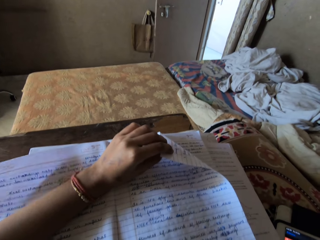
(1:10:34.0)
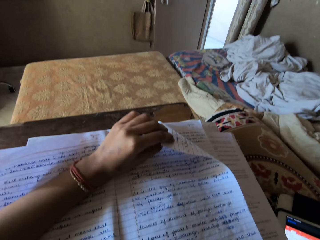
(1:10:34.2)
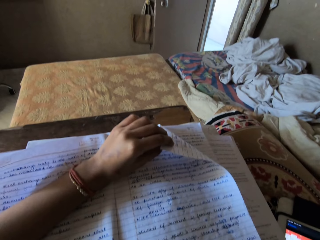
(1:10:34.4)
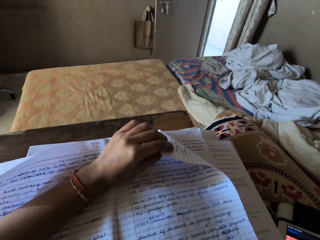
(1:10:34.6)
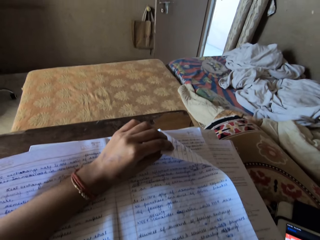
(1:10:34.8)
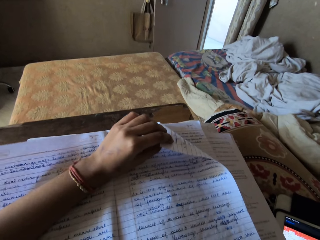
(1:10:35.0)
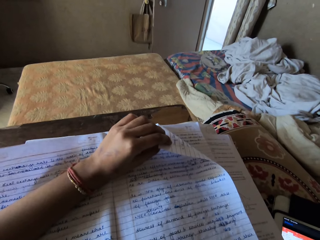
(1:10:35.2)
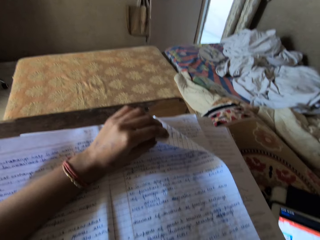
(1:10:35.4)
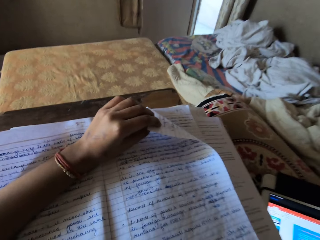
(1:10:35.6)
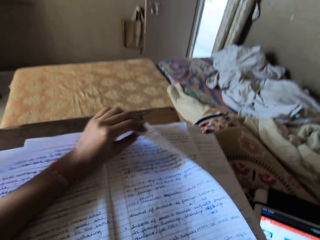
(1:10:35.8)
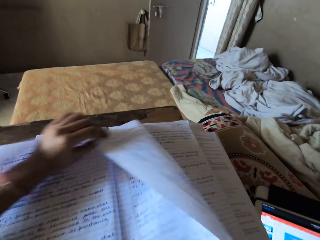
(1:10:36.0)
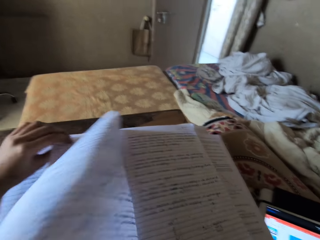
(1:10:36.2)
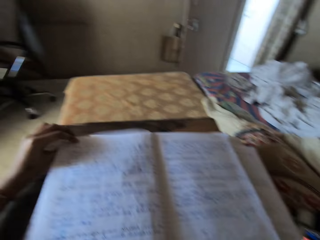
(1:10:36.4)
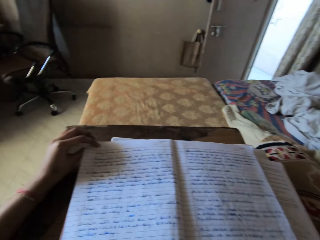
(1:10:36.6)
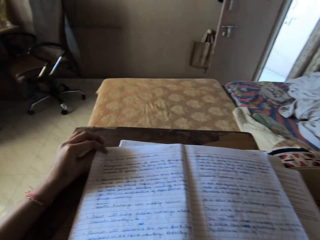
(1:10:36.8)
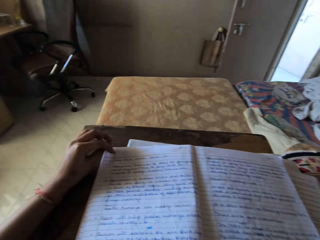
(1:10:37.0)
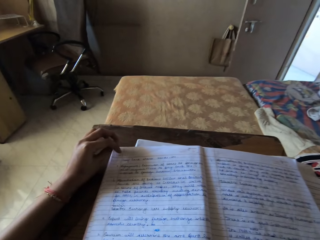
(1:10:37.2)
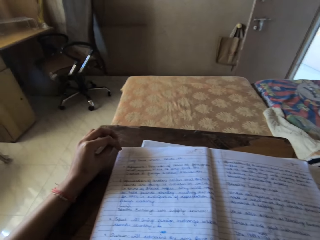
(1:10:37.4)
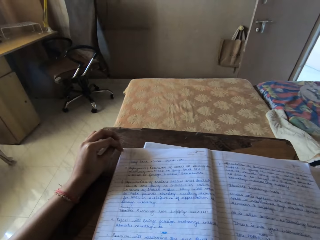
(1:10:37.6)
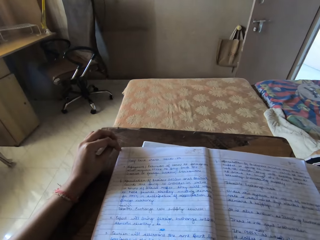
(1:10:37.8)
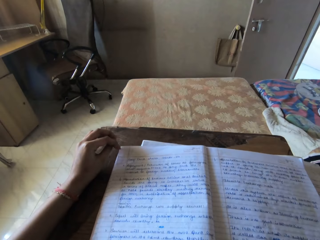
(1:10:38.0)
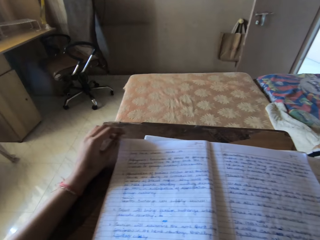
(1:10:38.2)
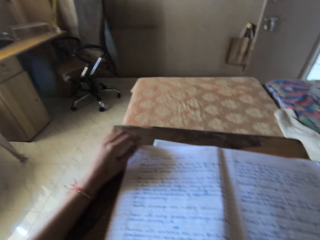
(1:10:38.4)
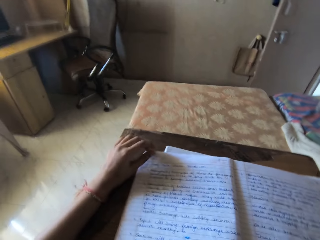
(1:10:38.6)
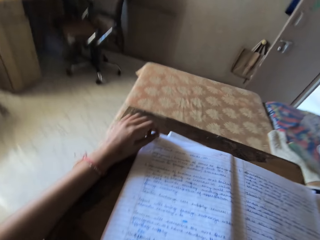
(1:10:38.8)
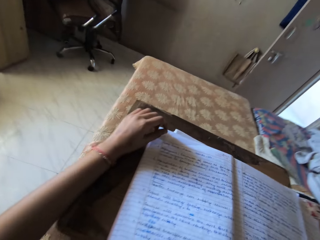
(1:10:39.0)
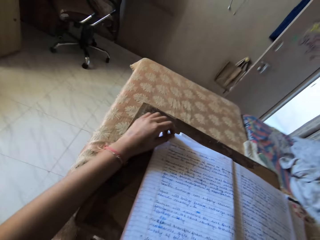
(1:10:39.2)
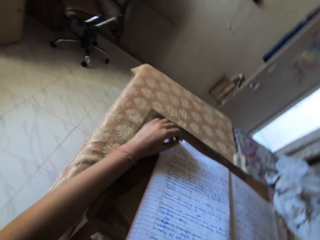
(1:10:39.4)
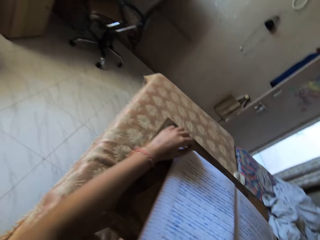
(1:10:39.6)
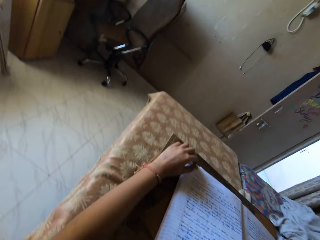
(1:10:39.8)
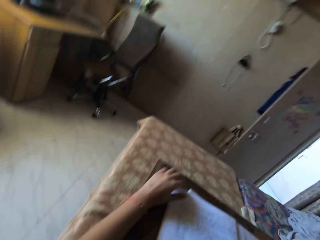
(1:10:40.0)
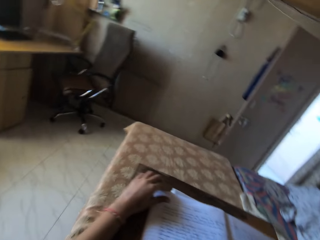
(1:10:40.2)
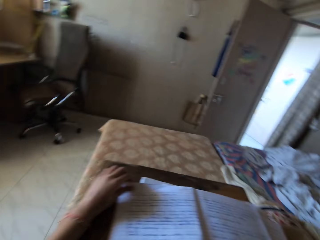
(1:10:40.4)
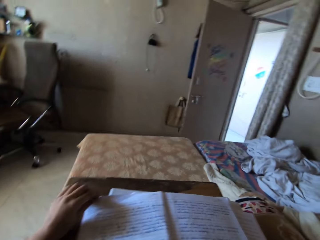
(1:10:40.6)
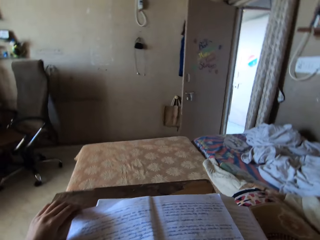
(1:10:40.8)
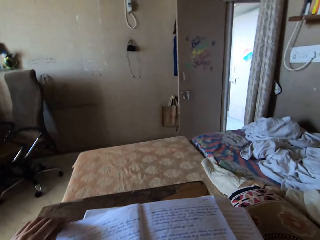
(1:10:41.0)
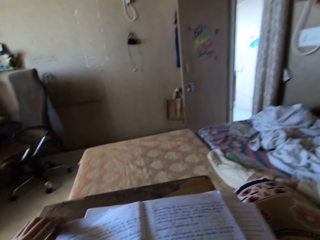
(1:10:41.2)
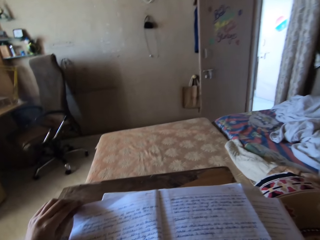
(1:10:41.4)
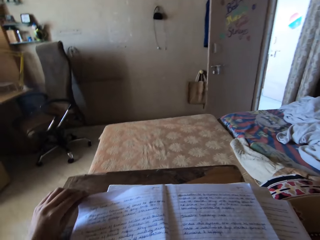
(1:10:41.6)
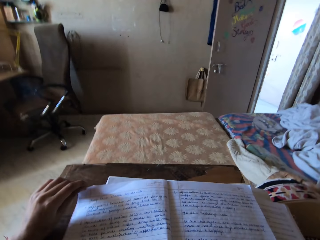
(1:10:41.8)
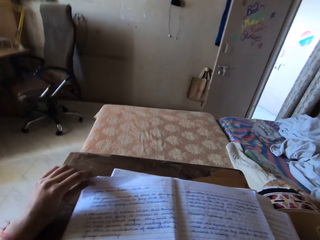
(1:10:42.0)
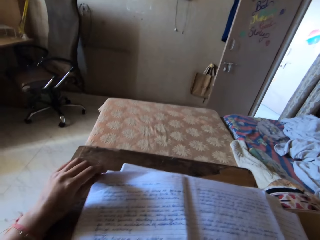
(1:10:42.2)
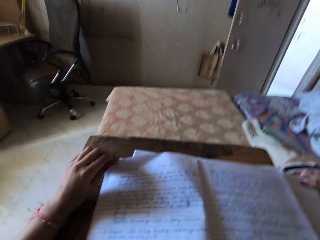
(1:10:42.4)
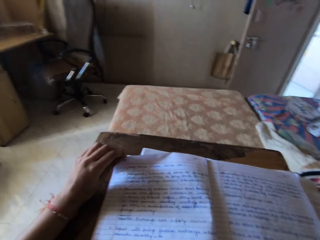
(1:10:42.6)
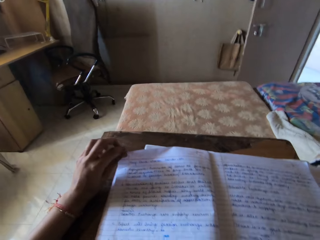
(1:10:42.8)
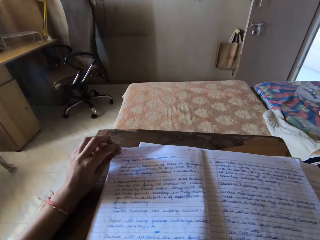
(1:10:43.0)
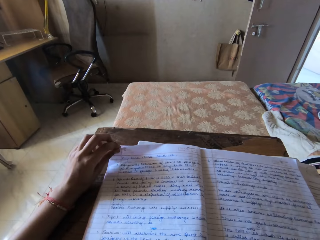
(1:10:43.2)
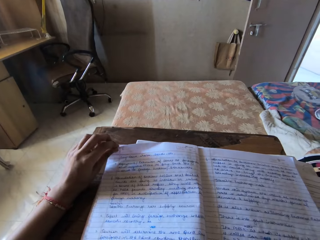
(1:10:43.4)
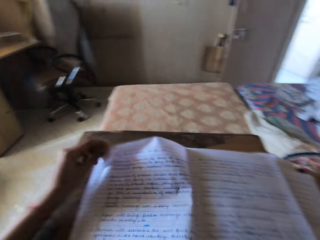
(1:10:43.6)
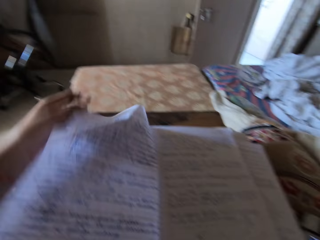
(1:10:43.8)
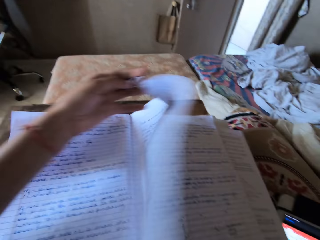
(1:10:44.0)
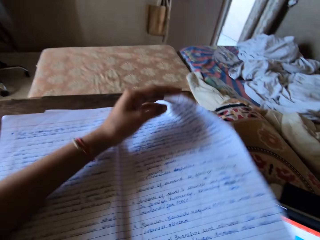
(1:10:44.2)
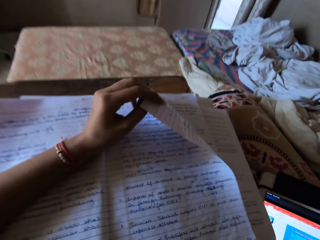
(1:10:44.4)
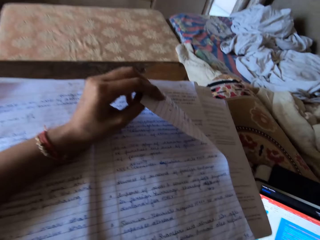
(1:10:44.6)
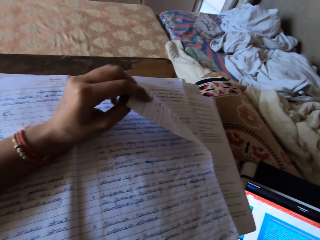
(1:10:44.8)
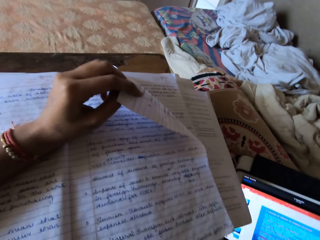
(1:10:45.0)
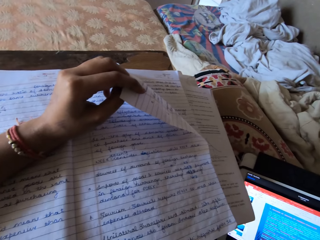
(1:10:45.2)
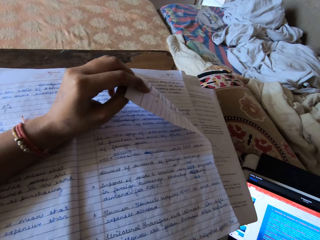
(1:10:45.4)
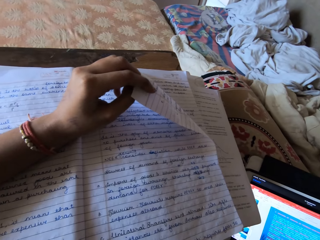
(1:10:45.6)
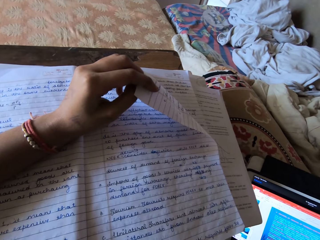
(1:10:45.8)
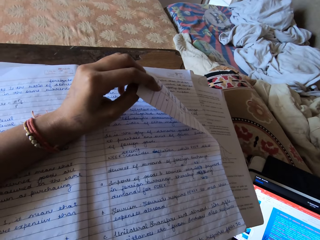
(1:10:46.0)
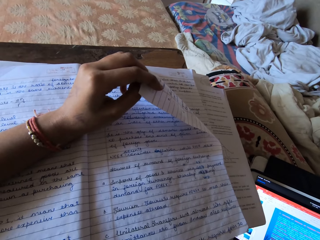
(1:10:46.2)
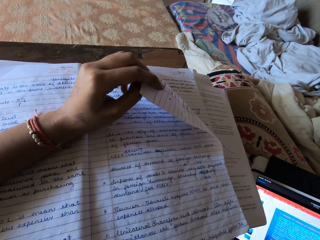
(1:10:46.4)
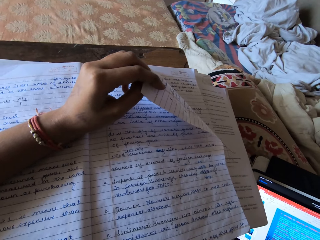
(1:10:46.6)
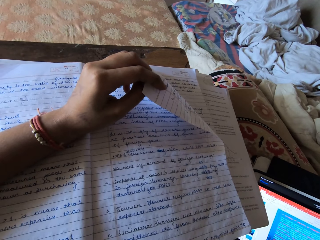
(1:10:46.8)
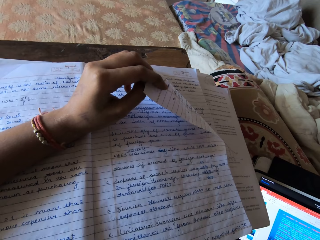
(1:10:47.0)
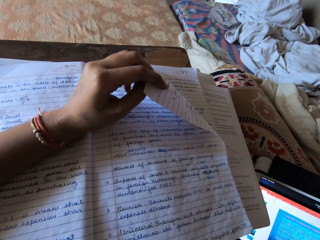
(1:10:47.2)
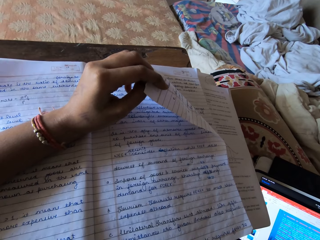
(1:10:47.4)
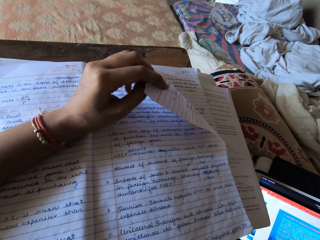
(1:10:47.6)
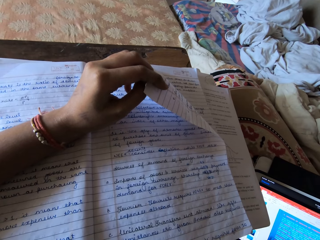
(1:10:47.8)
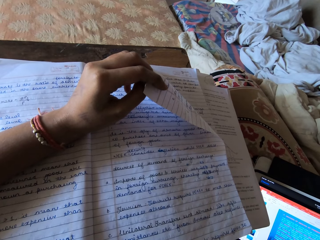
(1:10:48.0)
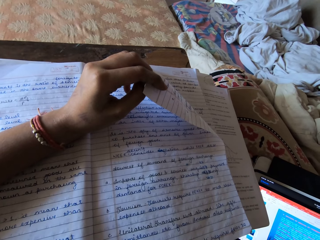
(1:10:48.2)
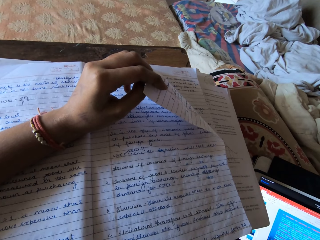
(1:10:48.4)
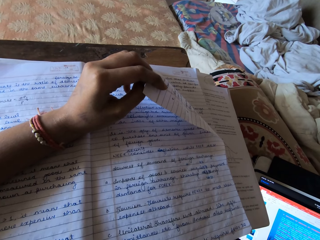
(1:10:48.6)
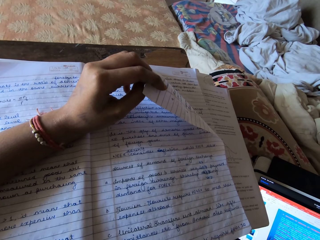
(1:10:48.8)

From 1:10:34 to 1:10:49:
The camera wearer turns a book page with her left hand. She looks at the book. She turns a book page with her left hand. She looks at the book.

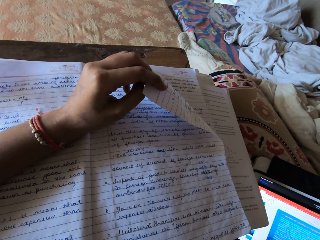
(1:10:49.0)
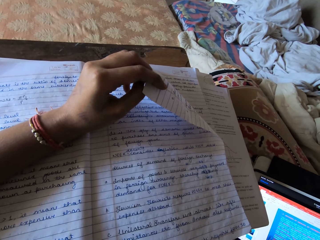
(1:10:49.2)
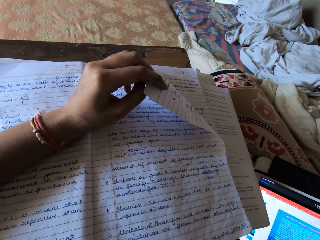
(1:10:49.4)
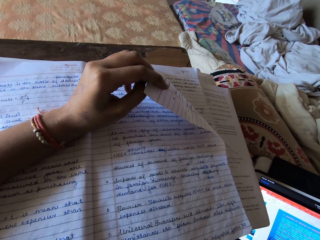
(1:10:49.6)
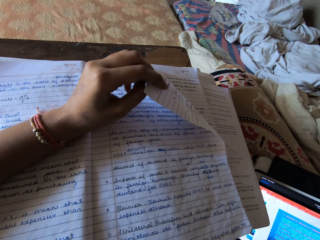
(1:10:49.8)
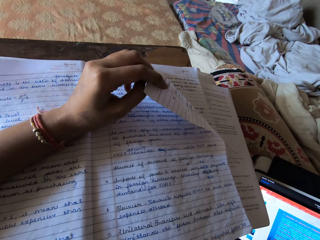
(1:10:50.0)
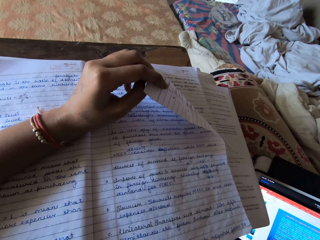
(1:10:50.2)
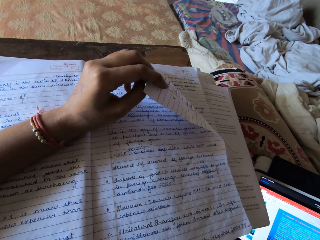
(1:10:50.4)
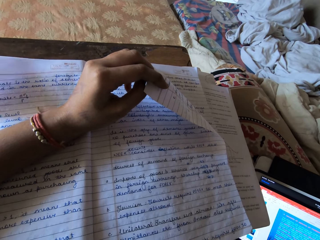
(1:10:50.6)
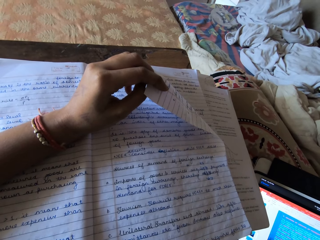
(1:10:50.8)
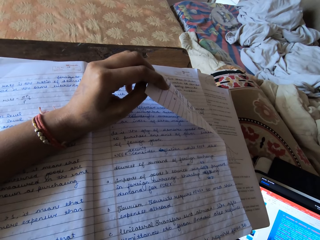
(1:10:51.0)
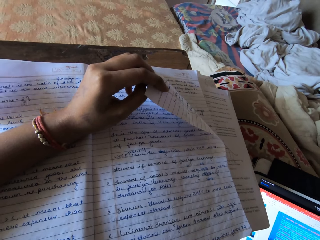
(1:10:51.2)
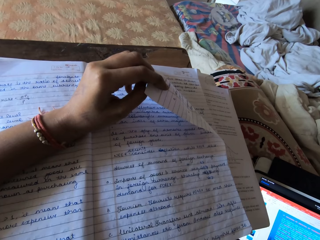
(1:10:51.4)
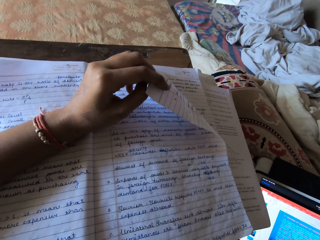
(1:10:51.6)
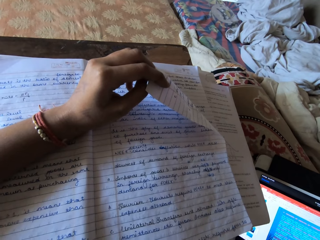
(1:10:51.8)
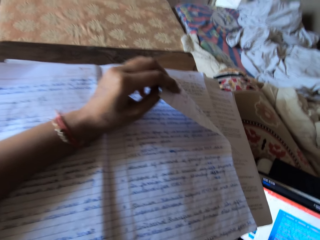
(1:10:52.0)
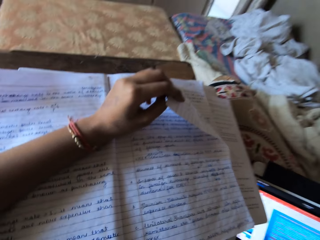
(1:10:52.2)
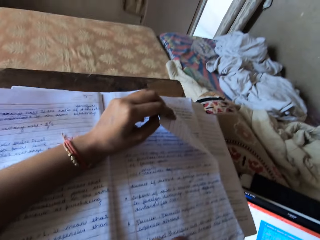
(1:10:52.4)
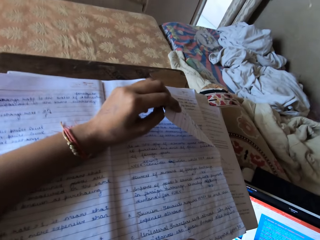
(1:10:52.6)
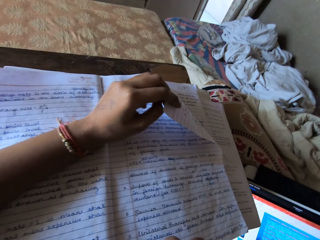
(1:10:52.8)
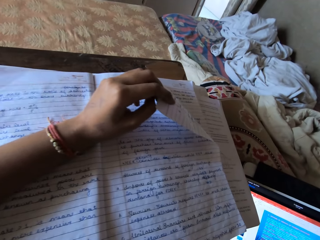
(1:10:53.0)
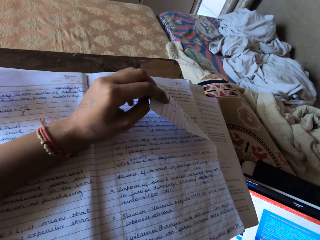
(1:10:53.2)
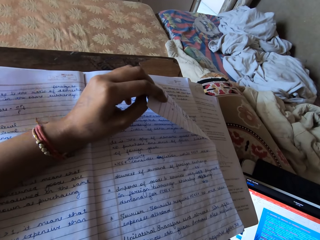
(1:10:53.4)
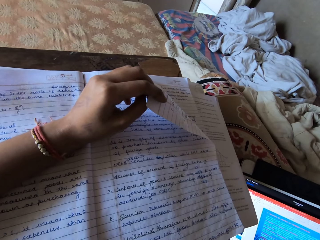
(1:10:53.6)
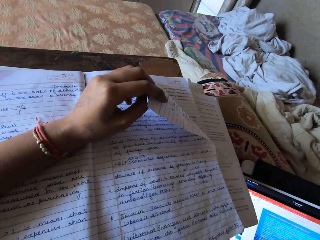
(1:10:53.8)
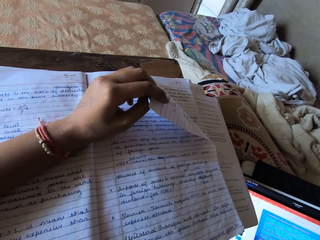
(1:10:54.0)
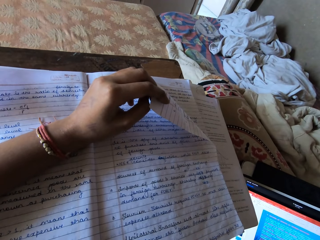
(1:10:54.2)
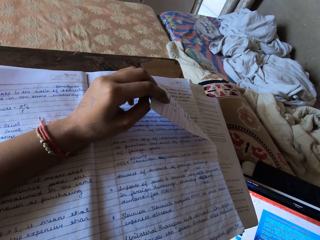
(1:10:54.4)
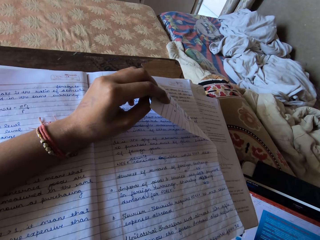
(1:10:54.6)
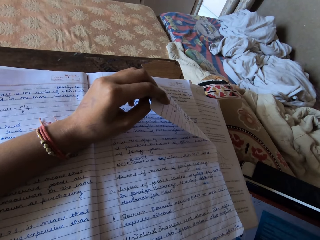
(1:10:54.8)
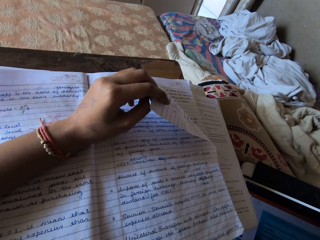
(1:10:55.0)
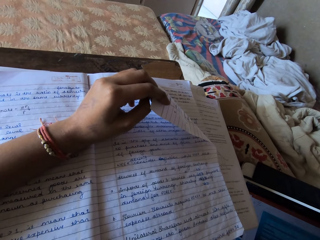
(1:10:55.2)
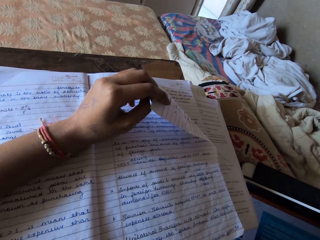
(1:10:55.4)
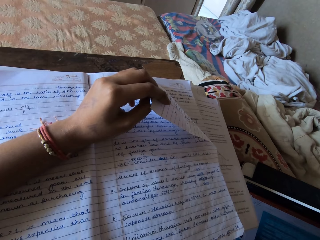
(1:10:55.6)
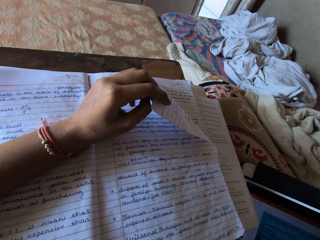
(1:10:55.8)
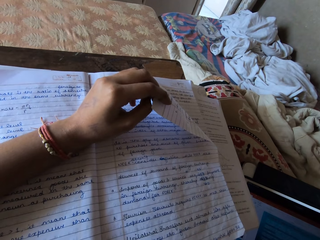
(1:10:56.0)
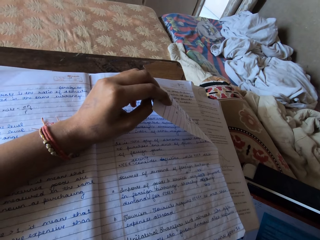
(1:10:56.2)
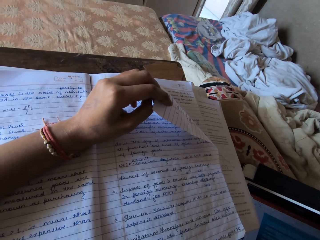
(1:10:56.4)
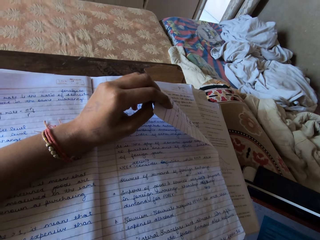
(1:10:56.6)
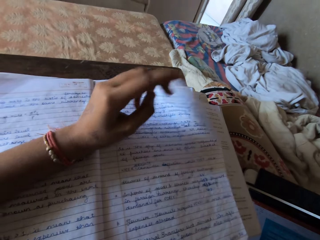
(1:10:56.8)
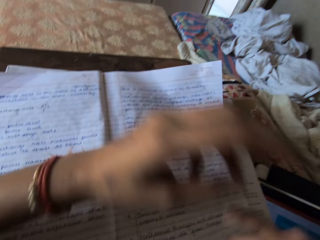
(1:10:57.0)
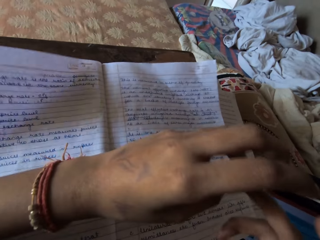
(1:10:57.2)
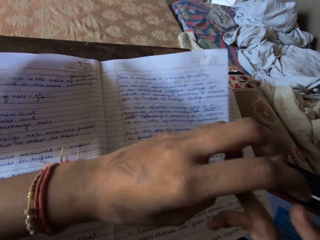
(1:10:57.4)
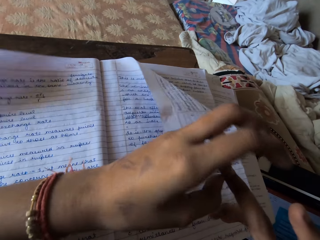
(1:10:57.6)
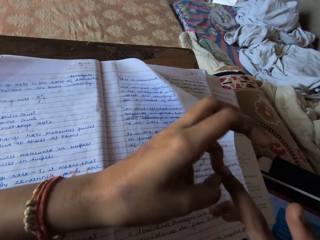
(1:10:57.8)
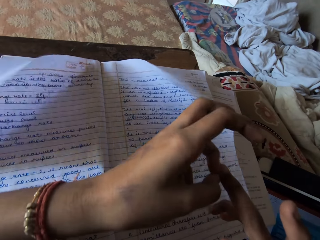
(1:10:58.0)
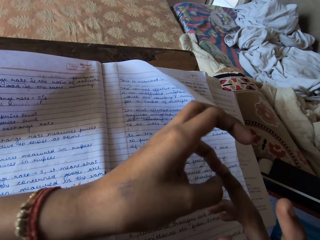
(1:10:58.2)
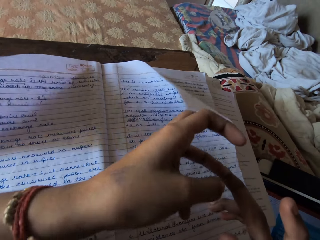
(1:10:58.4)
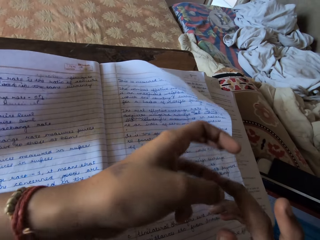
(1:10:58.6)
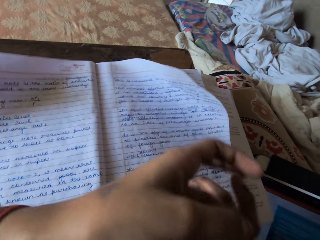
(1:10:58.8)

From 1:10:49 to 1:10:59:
The camera wearer scratches her right hand finger with her left hand fingers.
